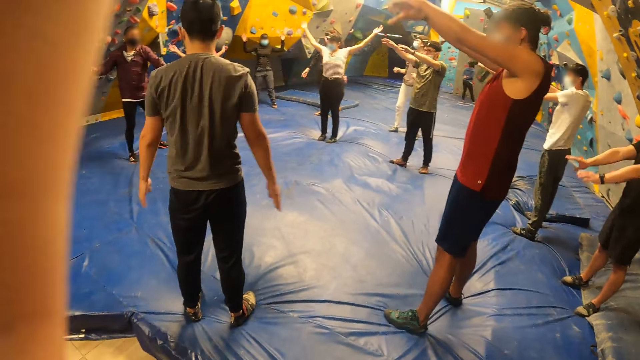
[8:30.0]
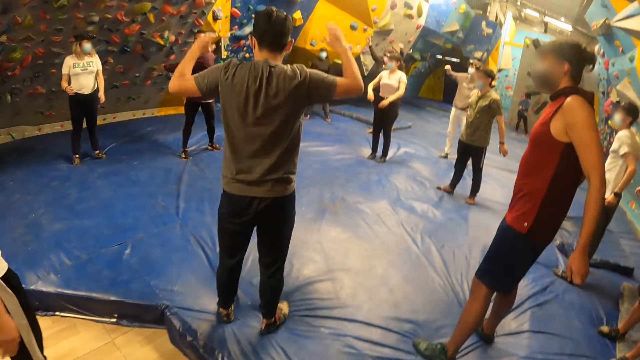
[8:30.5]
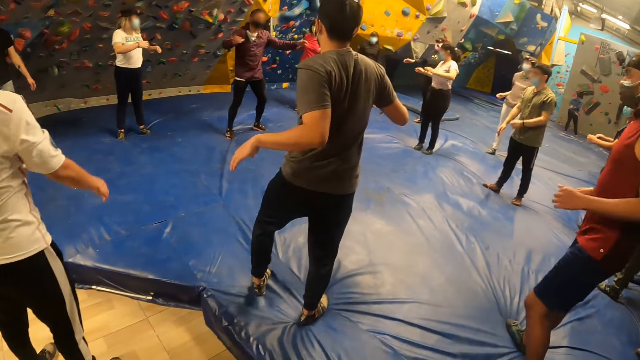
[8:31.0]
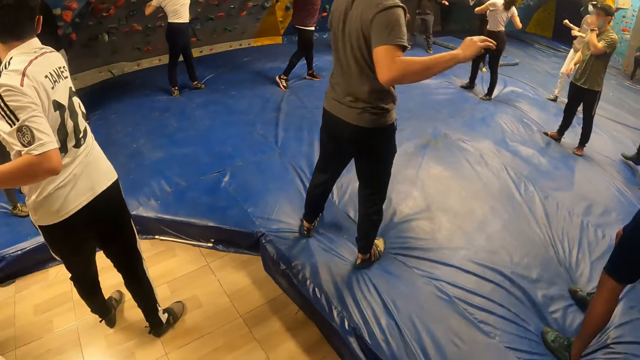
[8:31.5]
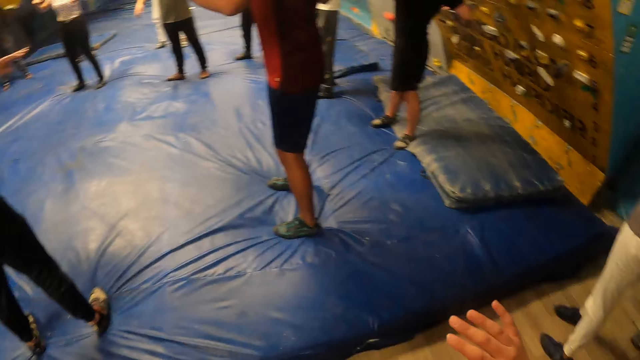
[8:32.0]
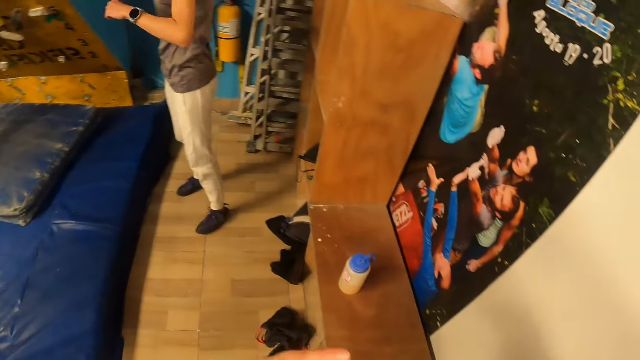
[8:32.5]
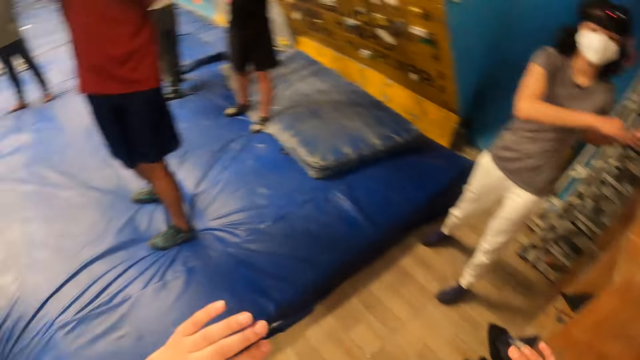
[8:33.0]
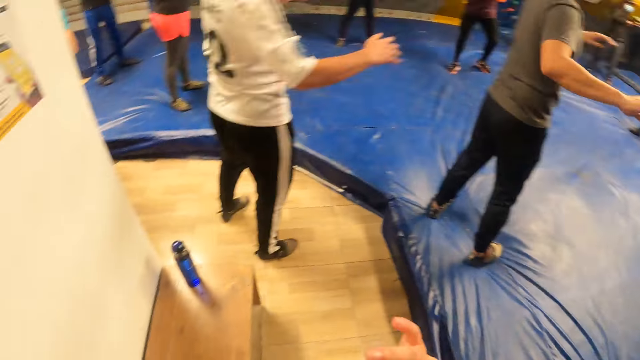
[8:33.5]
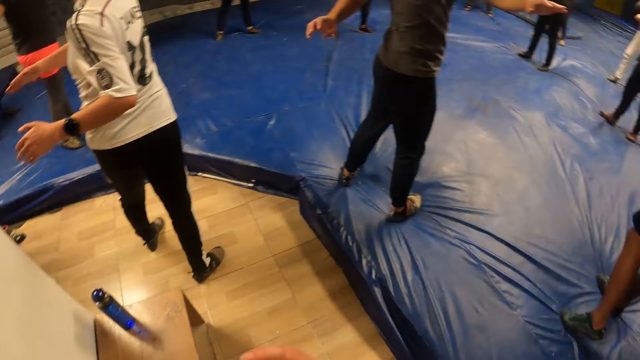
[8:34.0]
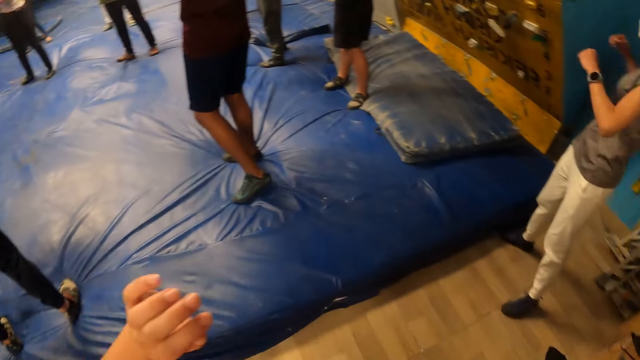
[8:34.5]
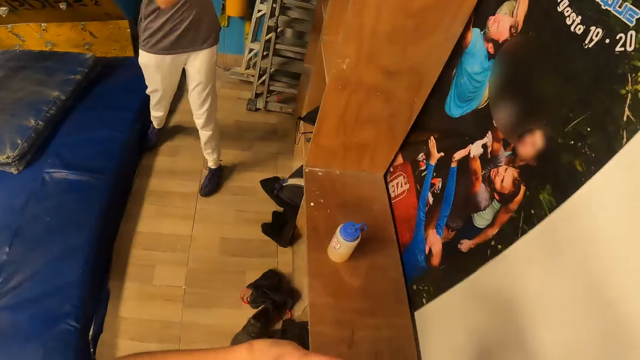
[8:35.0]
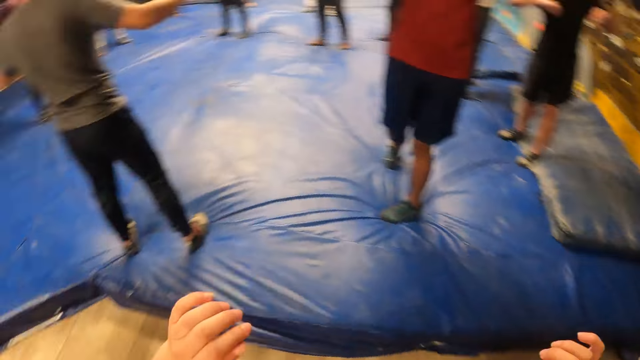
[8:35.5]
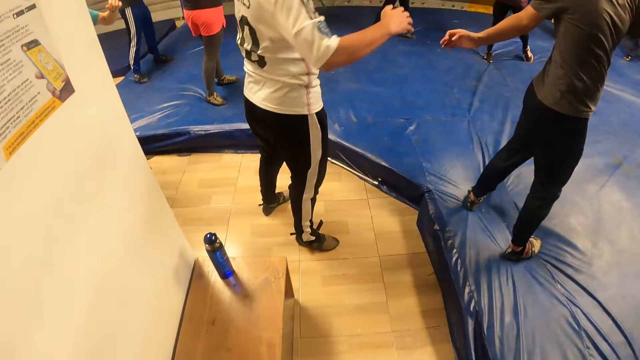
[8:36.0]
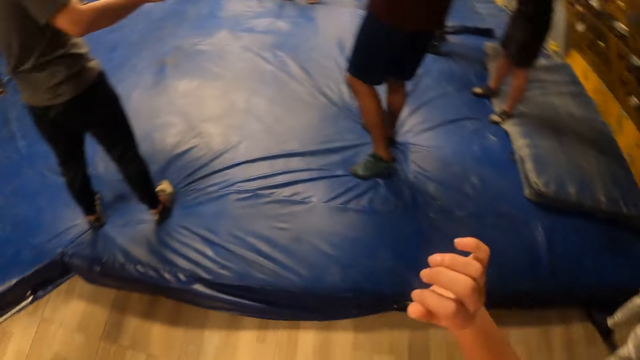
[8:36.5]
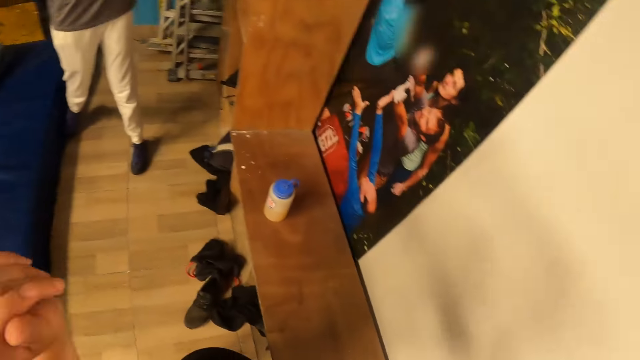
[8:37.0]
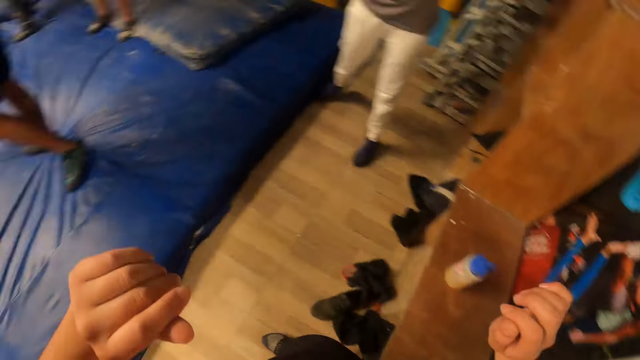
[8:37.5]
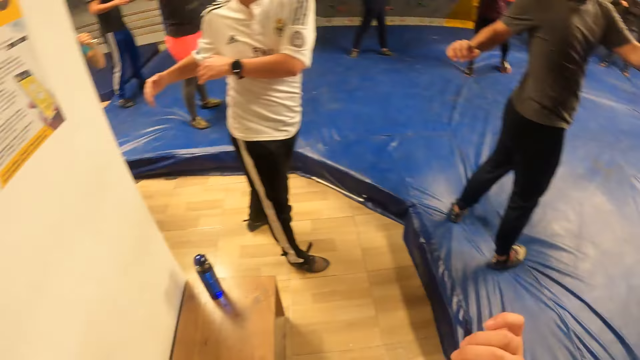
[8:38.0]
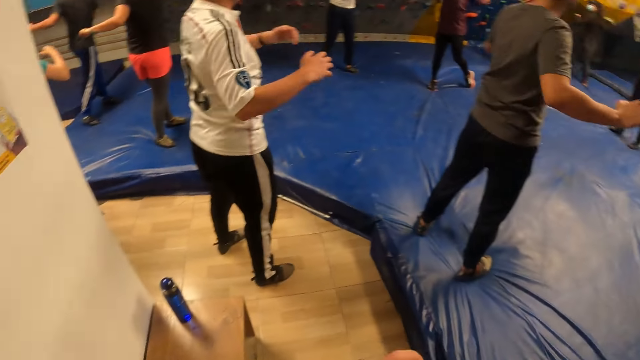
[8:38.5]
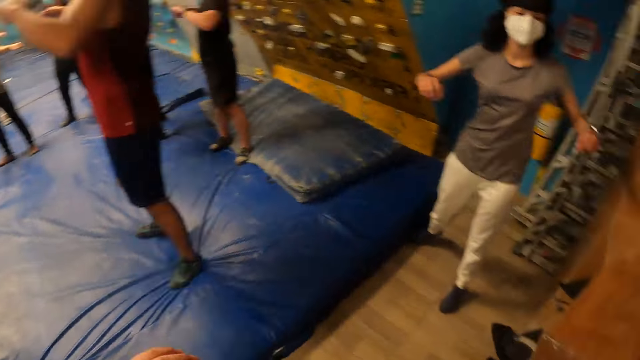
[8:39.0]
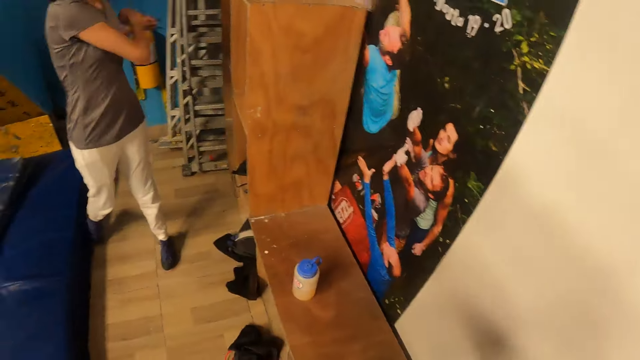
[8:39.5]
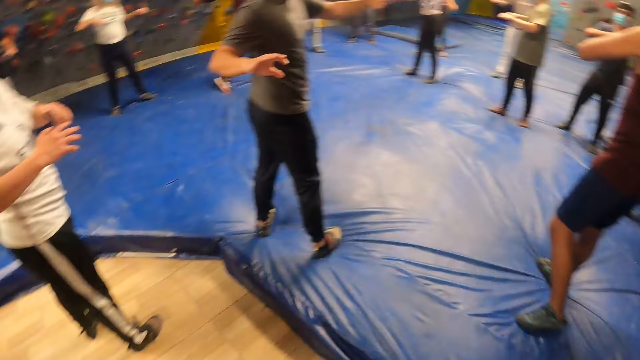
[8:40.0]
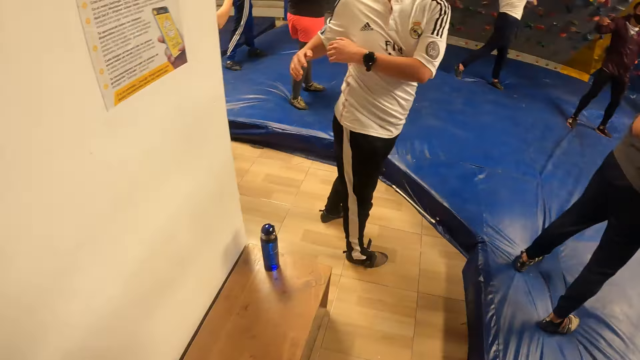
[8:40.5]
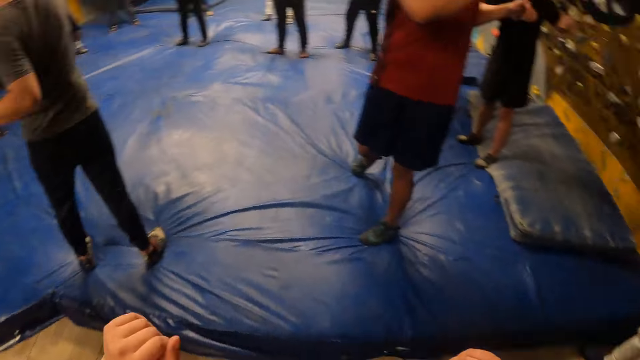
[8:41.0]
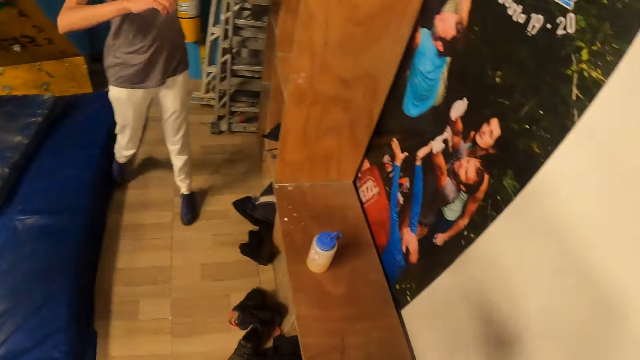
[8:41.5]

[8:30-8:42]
Fifteen people each swing from side to side. The camera wearer swings from side to side. They perform a shoulder rotation exercise with the group of people.

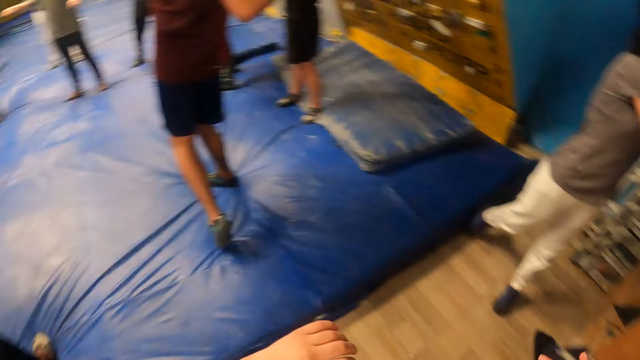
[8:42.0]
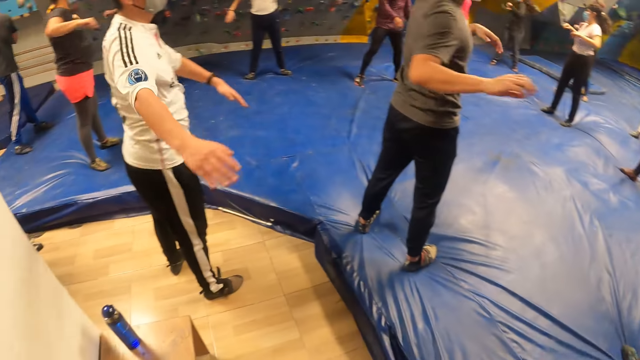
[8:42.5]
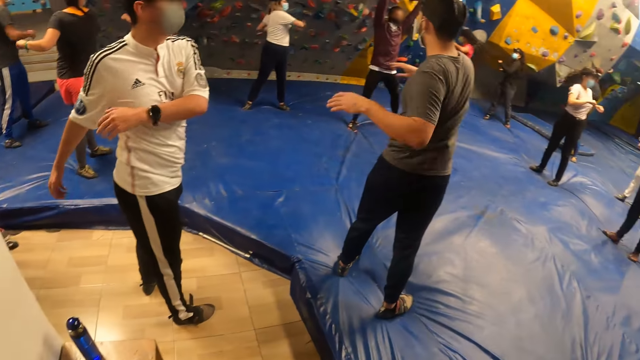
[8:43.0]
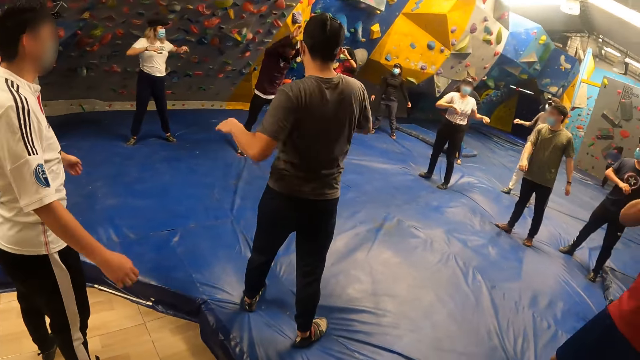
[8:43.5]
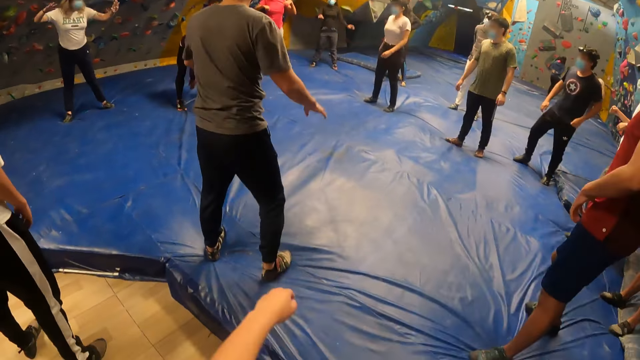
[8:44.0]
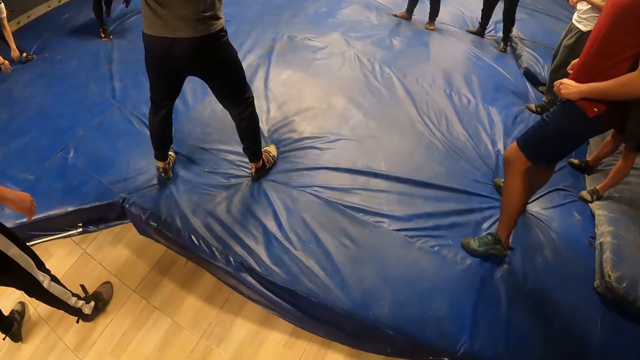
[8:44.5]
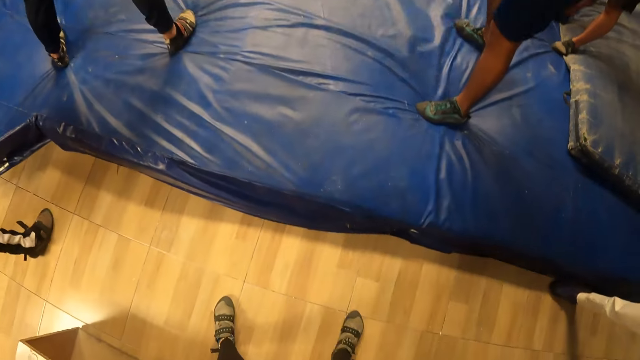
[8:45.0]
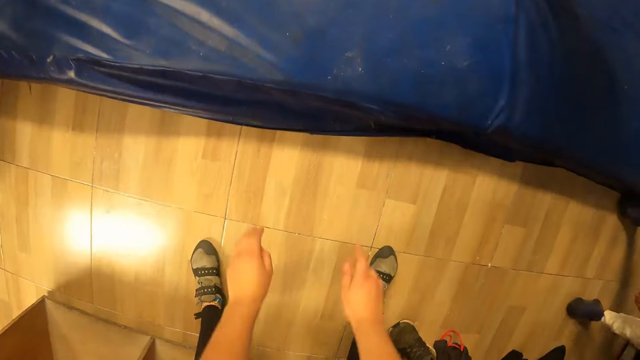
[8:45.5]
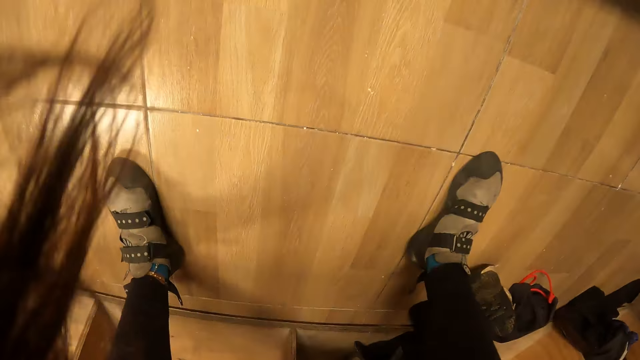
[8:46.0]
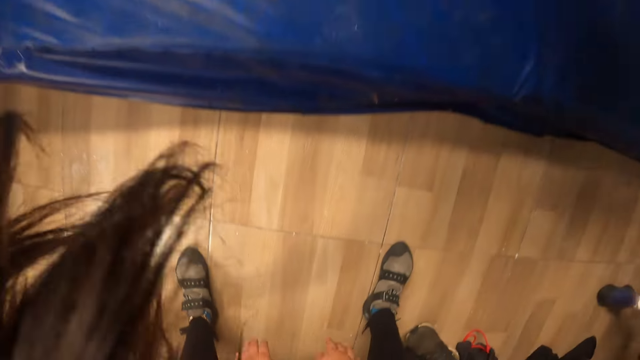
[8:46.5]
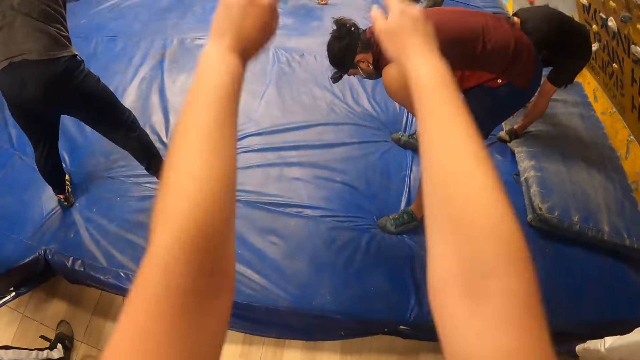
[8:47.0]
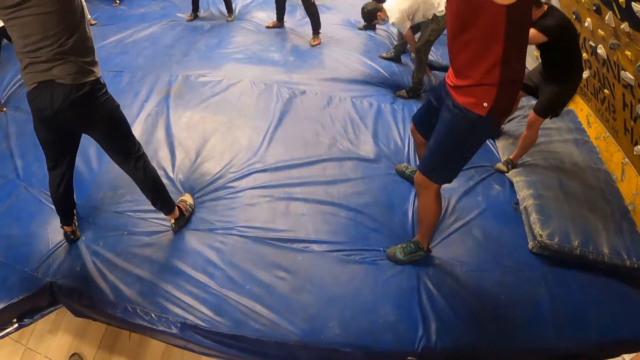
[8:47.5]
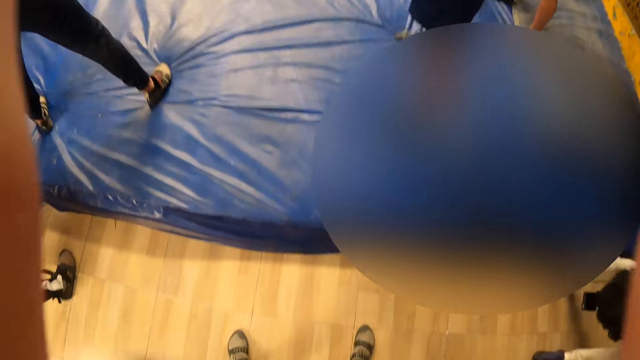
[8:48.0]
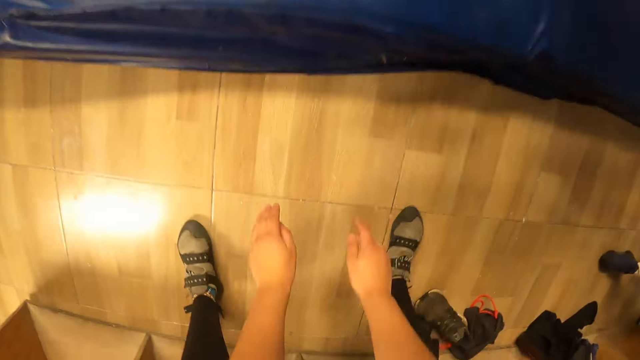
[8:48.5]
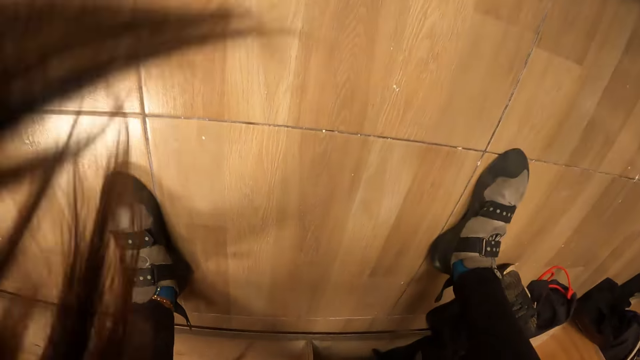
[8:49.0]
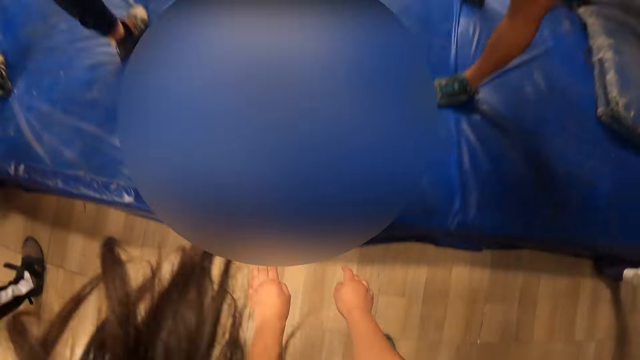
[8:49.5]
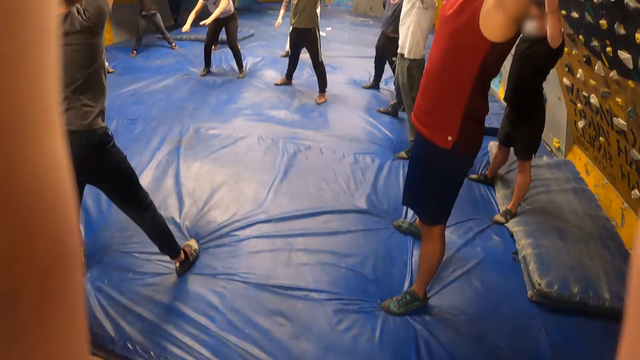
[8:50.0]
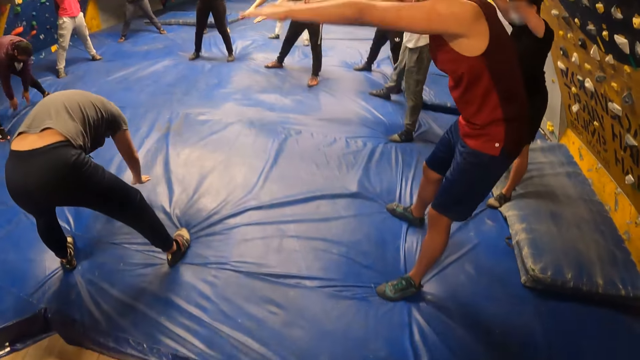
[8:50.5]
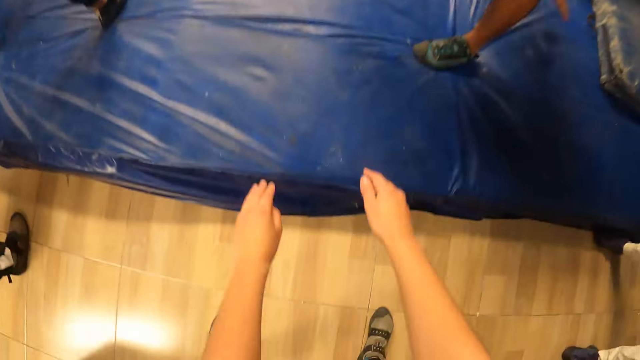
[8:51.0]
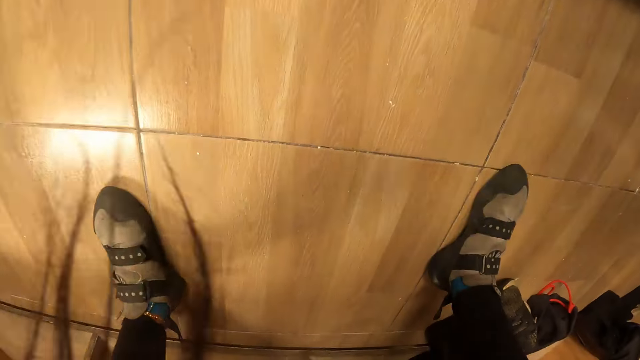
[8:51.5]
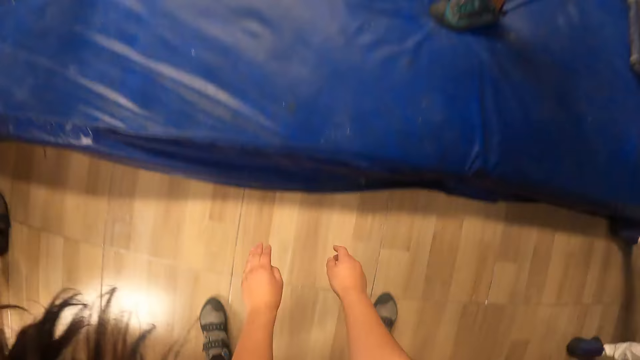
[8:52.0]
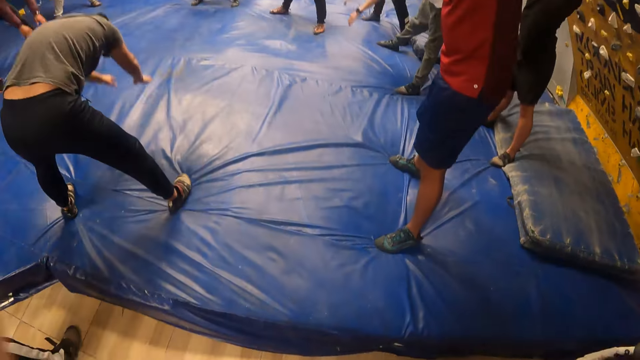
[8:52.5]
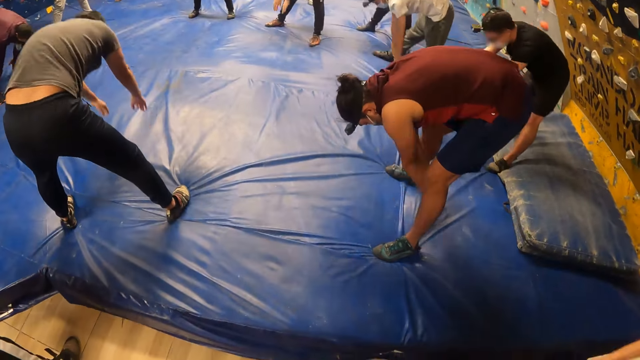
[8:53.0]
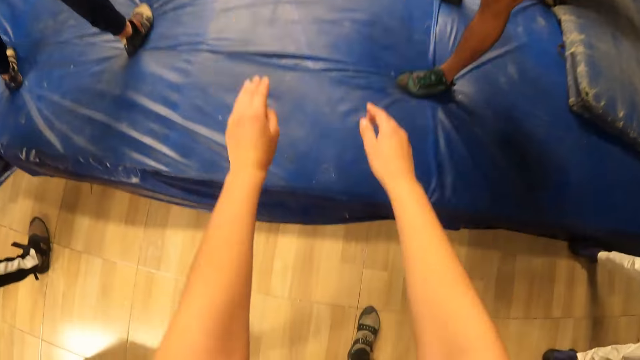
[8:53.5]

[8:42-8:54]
The camera wearer bends in the room. Fifteen other people each bend in the room. The camera wearer performs a hand stretching exercise with the group of people.
